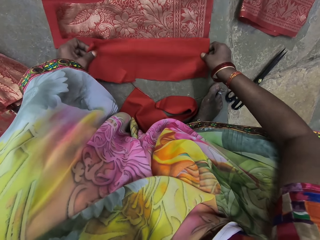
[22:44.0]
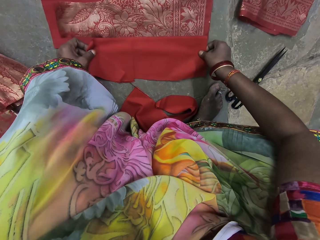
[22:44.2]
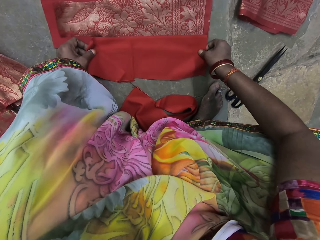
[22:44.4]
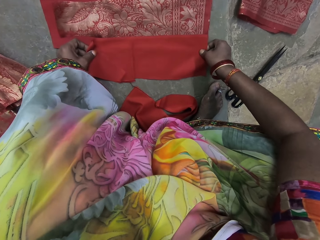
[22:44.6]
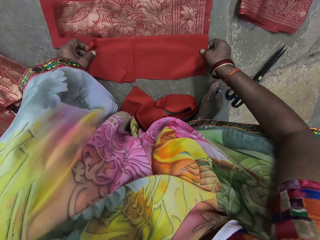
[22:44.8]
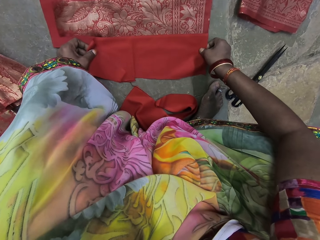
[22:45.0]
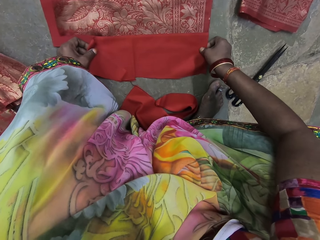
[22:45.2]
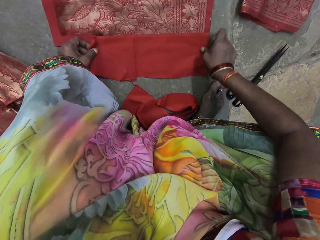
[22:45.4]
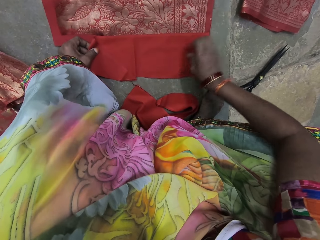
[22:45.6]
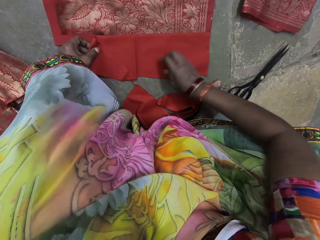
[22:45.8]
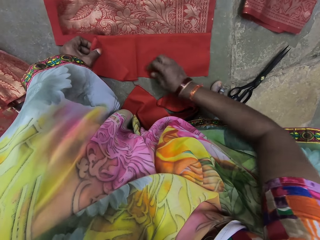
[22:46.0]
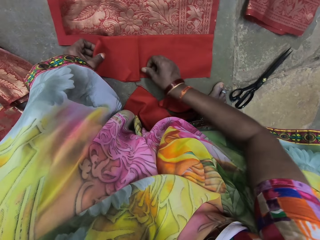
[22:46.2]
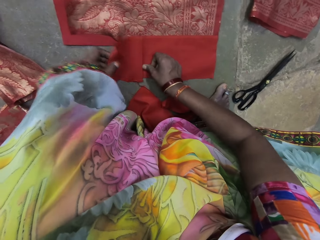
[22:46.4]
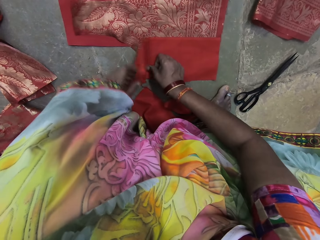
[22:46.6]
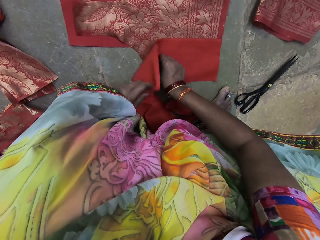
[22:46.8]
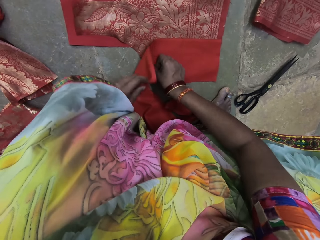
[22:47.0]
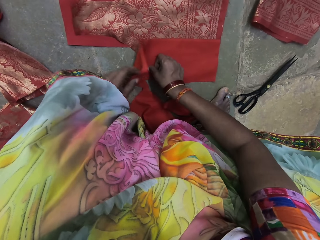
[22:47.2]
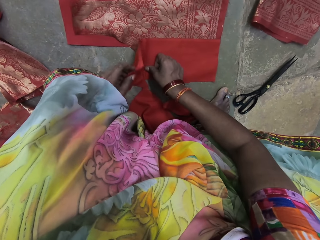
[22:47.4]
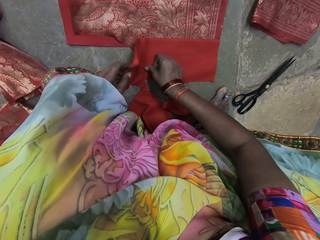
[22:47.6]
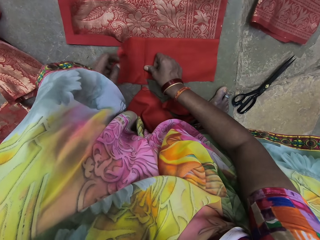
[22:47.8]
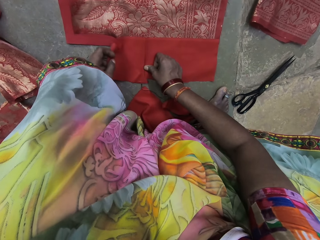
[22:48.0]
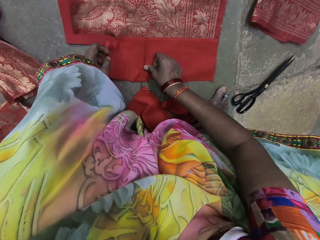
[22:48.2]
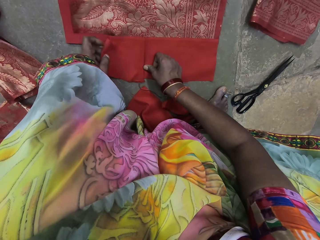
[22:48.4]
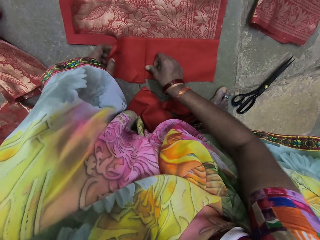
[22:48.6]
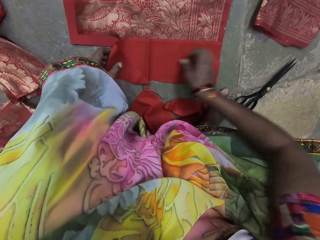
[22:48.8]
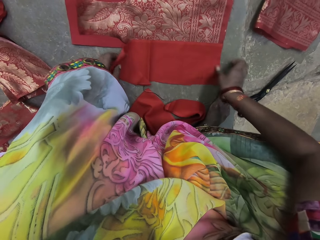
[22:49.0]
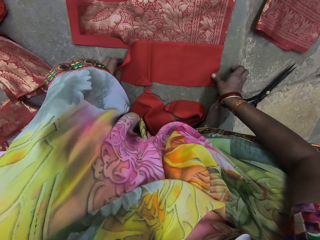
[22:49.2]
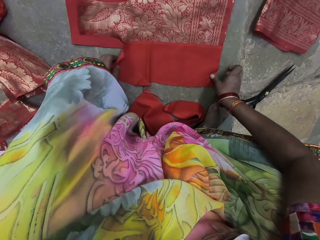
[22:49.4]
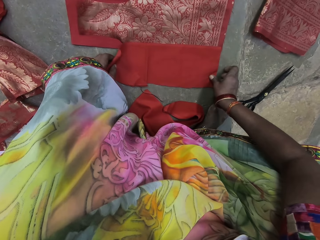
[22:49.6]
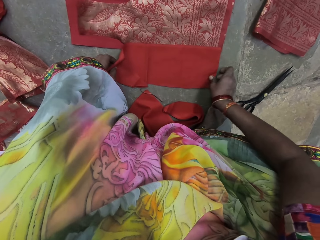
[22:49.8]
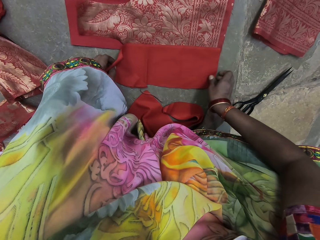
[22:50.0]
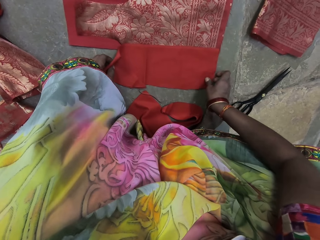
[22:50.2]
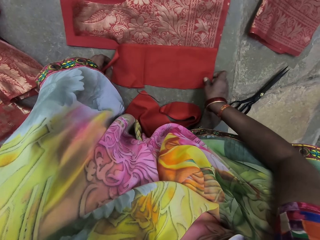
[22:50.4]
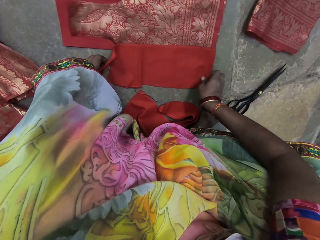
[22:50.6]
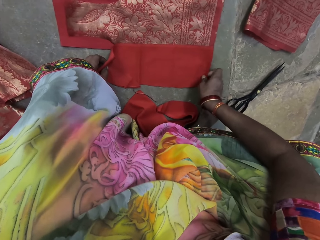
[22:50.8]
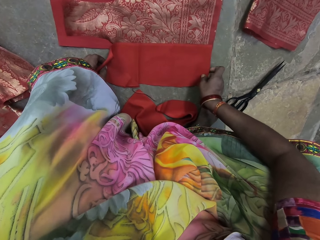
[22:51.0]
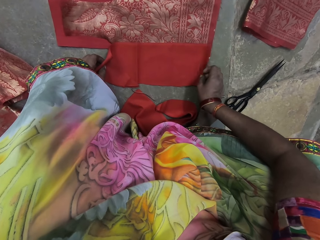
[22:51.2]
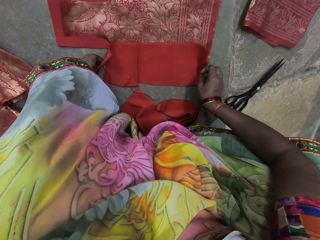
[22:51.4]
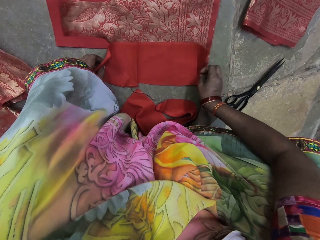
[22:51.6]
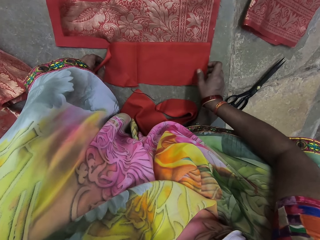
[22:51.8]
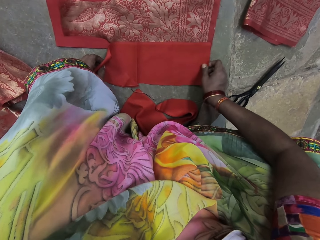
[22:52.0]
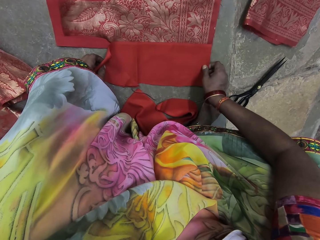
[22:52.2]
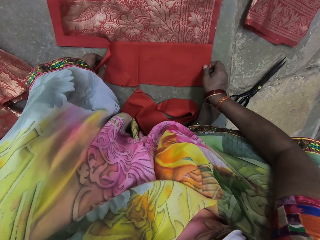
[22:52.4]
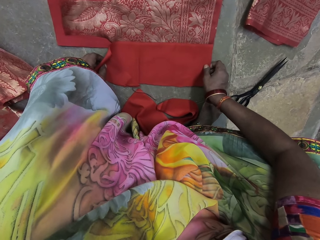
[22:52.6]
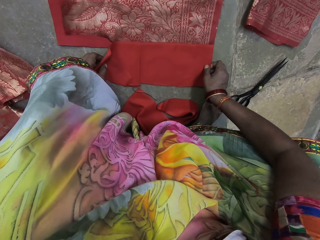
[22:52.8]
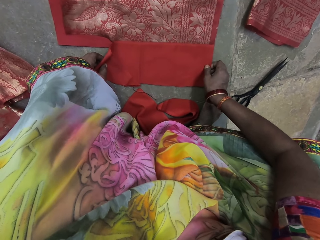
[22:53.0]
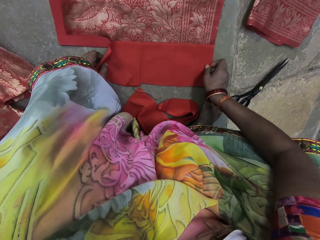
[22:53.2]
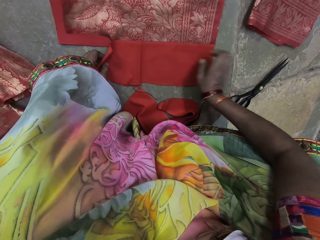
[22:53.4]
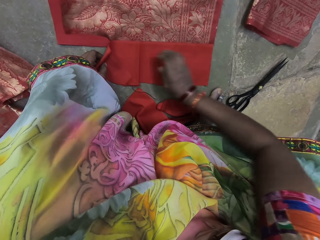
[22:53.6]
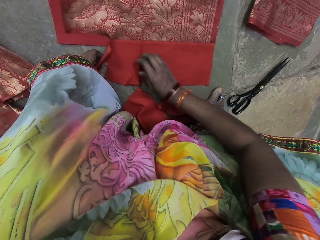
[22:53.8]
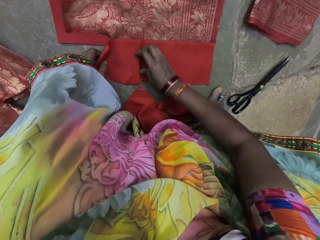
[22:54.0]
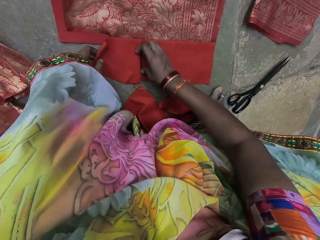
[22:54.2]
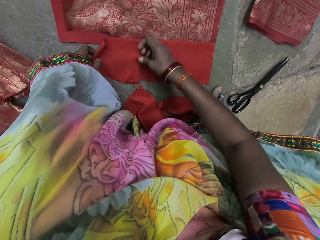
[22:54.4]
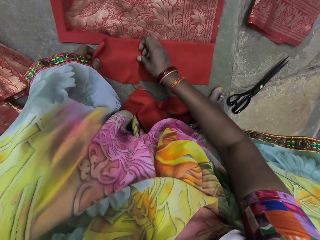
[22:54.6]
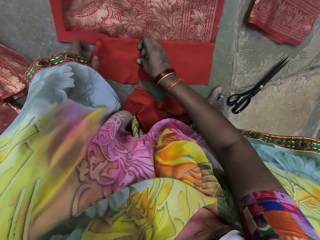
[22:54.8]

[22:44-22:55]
The camera wearer places her right hand on the fabric. She raises the fabric with her left hand. She adjusts the fabric with her right hand. She places her right hand on the fabric.

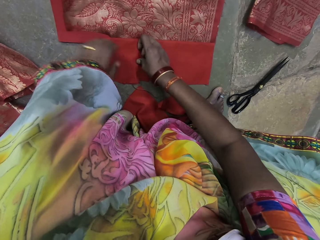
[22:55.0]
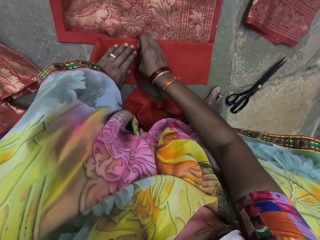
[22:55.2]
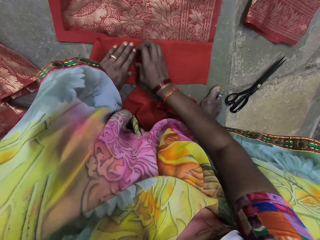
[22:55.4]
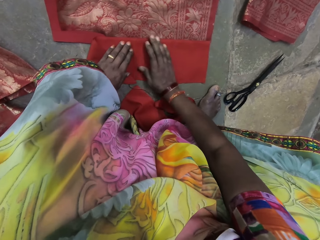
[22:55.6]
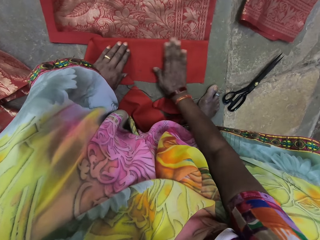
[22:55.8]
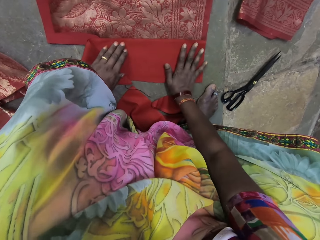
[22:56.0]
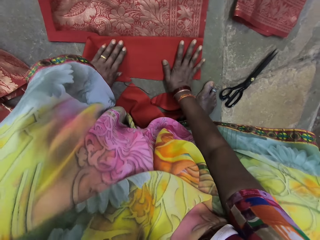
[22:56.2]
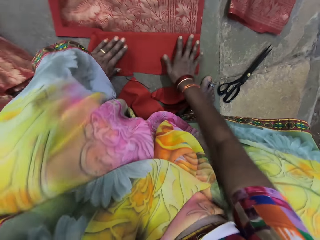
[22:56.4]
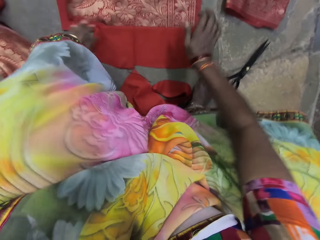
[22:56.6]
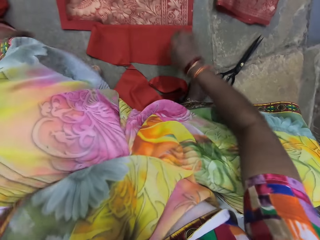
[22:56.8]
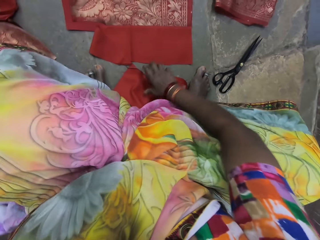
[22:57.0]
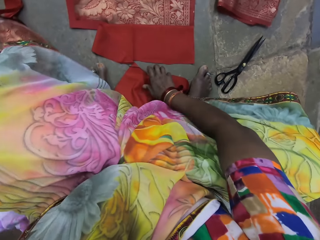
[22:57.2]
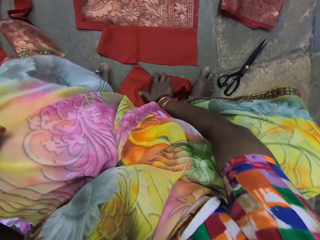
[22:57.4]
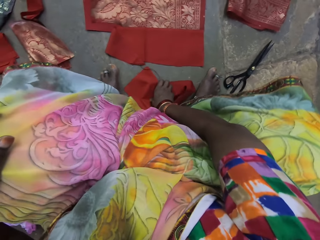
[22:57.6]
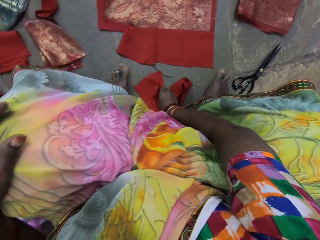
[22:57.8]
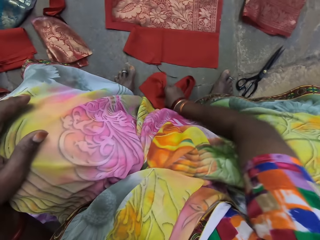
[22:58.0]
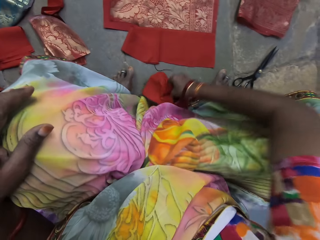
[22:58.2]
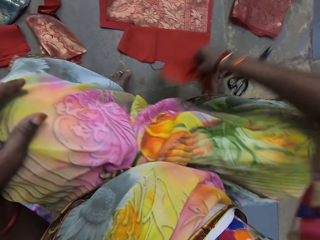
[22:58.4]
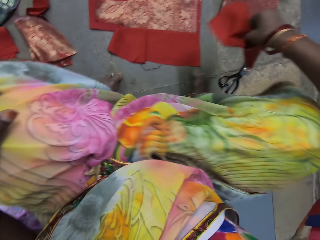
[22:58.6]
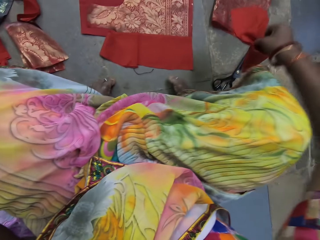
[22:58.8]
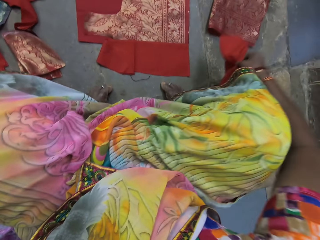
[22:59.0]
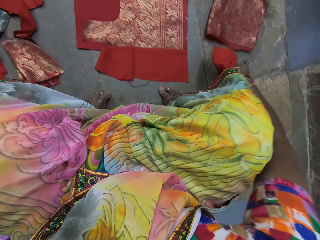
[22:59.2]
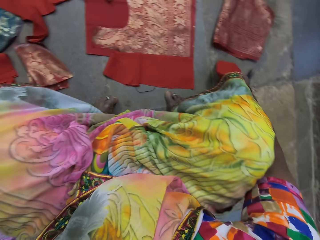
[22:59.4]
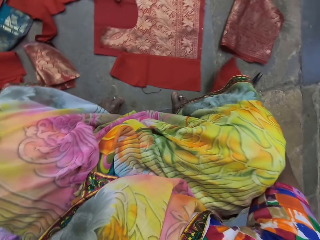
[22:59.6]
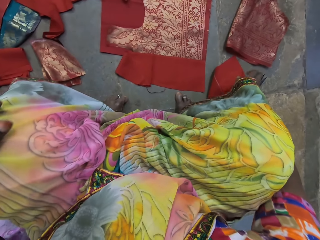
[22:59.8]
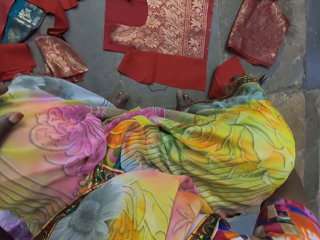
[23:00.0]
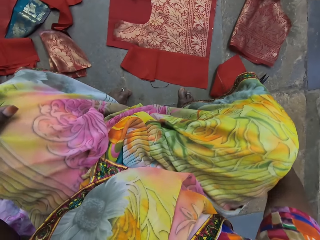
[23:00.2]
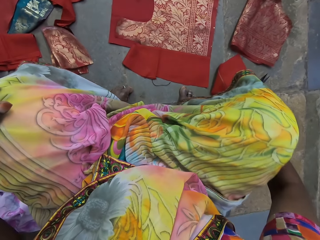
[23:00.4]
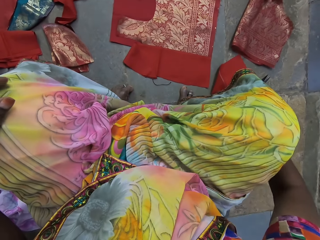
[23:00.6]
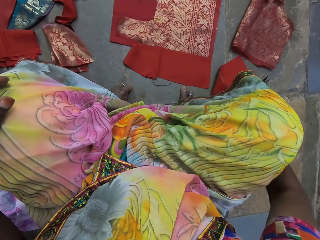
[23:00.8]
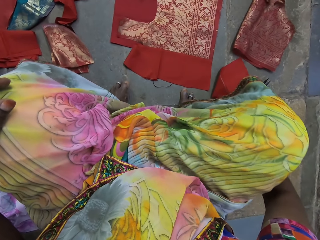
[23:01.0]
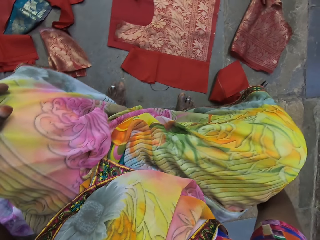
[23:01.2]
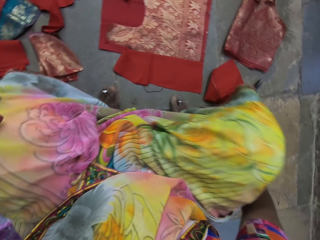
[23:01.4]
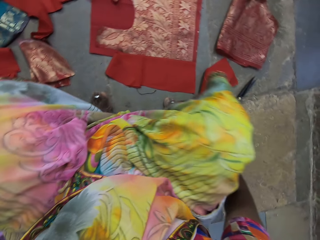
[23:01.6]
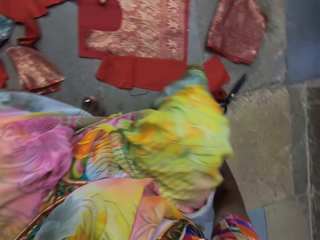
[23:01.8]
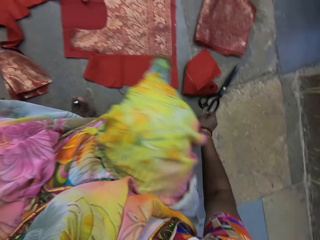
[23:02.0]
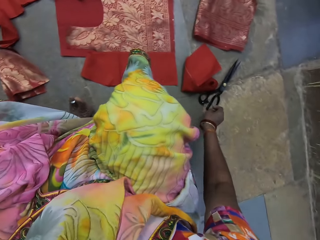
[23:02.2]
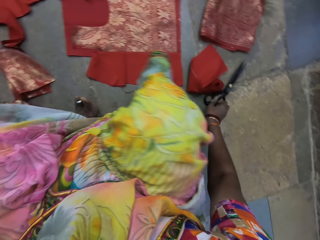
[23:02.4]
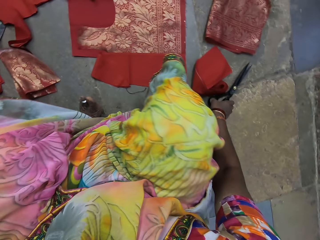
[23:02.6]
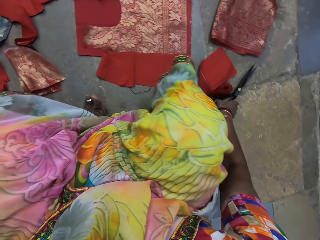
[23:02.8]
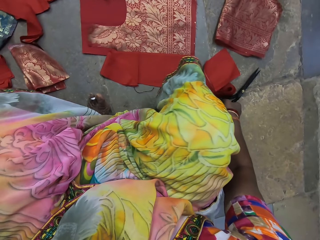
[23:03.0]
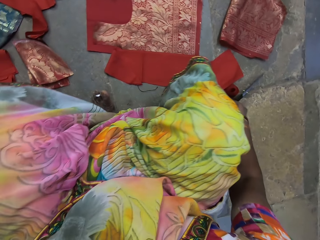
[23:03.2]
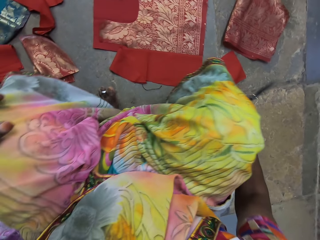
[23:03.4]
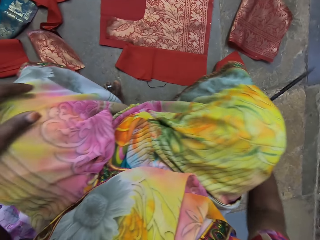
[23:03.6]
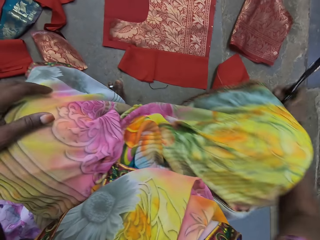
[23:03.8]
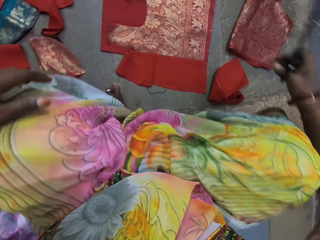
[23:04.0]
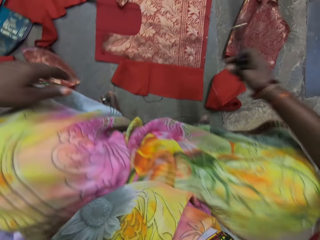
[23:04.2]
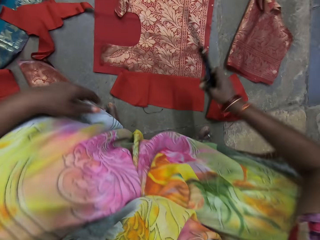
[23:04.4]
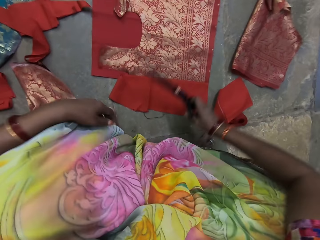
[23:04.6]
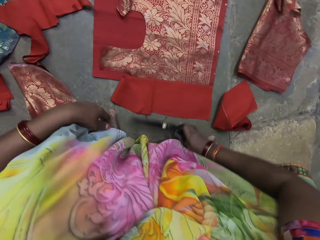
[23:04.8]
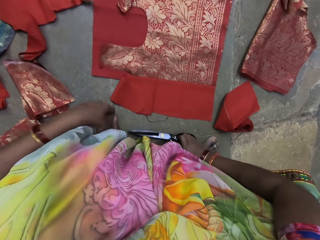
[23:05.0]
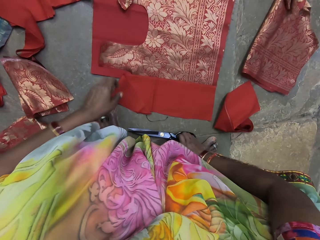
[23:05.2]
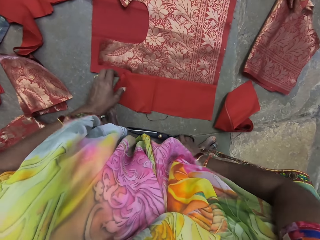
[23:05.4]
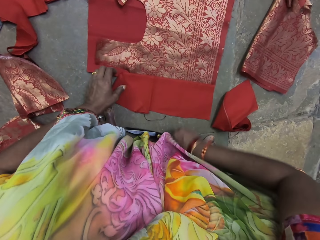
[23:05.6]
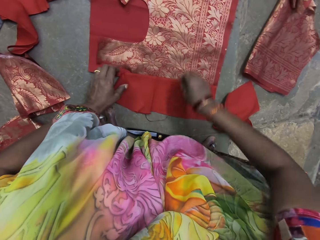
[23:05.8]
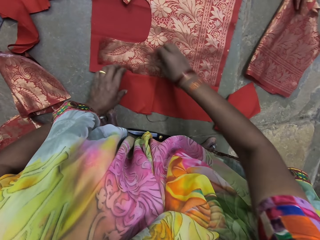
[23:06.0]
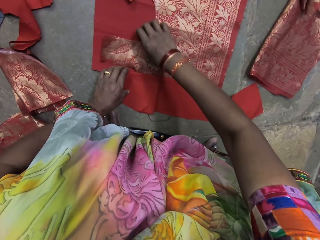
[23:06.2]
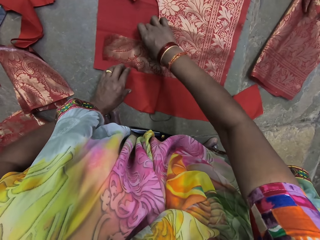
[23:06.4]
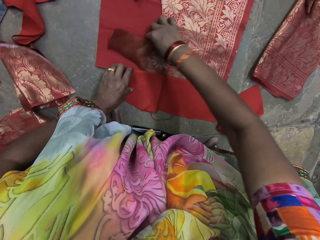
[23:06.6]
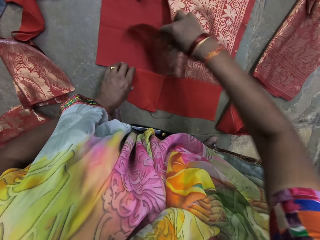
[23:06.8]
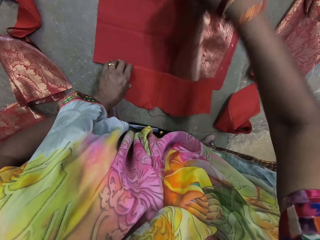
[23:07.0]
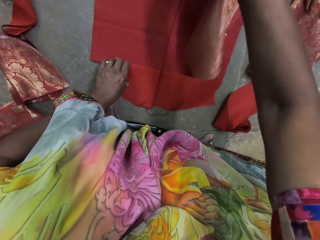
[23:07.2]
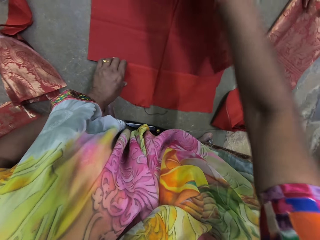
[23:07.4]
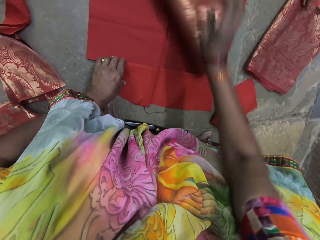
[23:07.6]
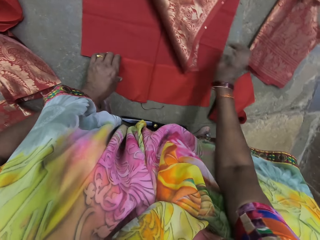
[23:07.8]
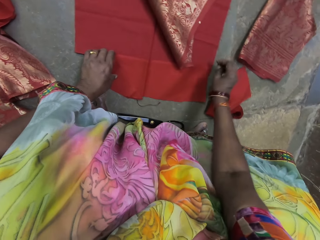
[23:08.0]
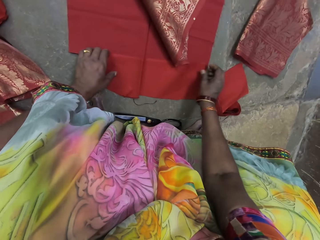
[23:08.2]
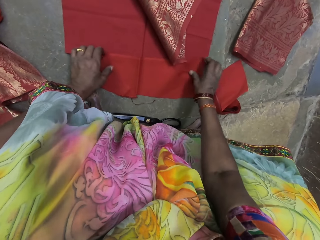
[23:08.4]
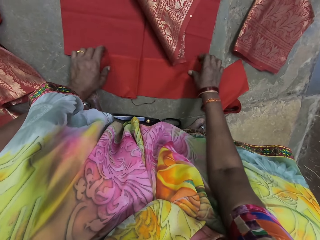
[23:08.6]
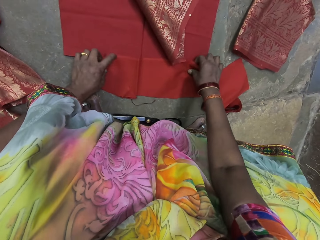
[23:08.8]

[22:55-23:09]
The camera wearer places her left hand on the fabric. She smoothens the fabric with her right hand. She presses the piece of cloth. She takes her hands away from the fabric. She picks up the fabric from the floor with her right hand. She drops the fabric on the floor with her right hand. She picks up a pair of scissors from the floor with her right hand. She drops the scissors on the floor with her right hand. She adjusts the fabrics on the floor with her hands. She picks up the fabric from the other fabric with her right hand. She holds a piece of cloth. She drops the fabric on the other fabric with her right hand.
